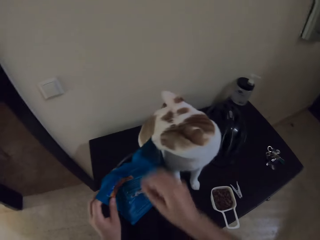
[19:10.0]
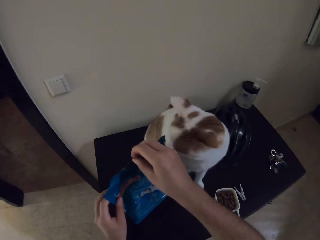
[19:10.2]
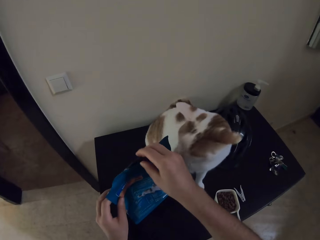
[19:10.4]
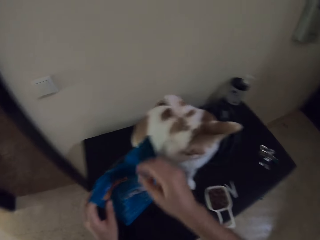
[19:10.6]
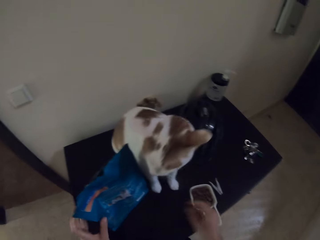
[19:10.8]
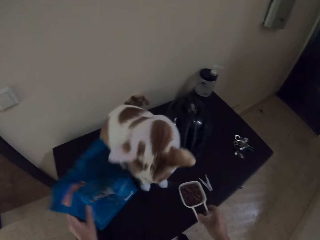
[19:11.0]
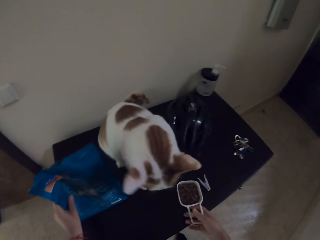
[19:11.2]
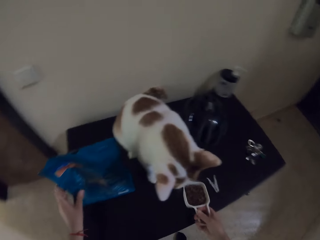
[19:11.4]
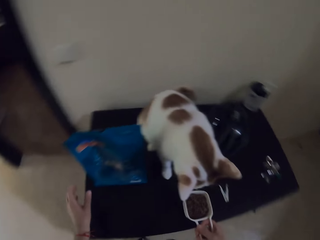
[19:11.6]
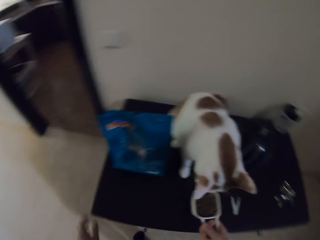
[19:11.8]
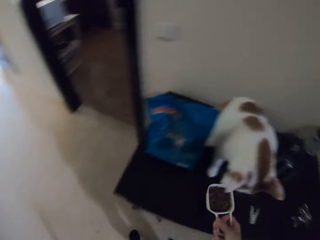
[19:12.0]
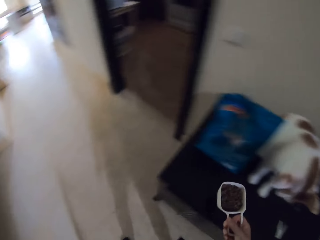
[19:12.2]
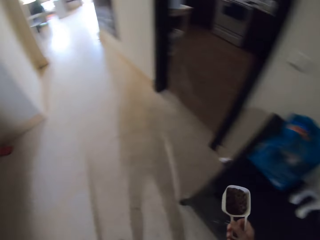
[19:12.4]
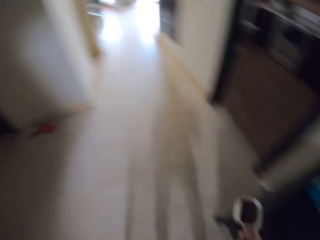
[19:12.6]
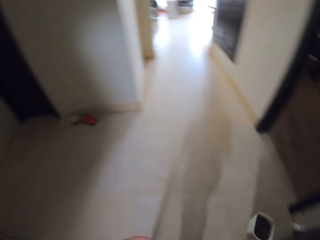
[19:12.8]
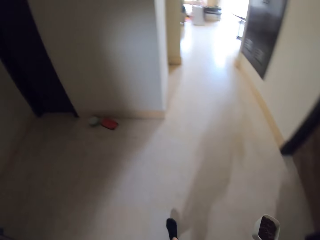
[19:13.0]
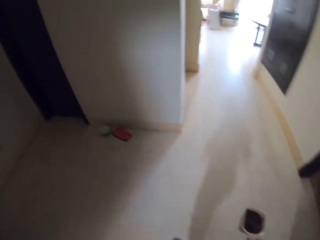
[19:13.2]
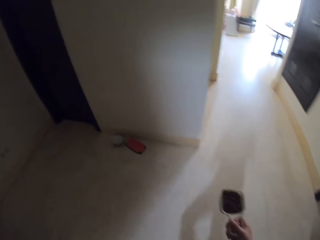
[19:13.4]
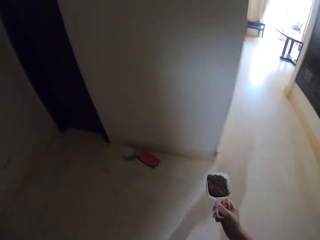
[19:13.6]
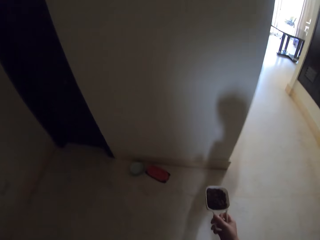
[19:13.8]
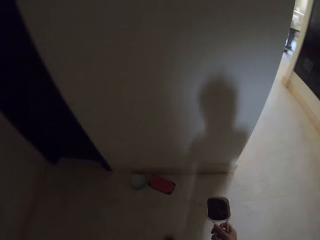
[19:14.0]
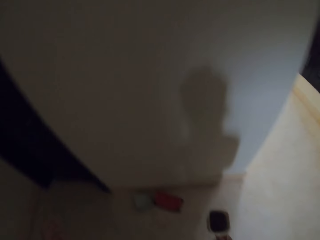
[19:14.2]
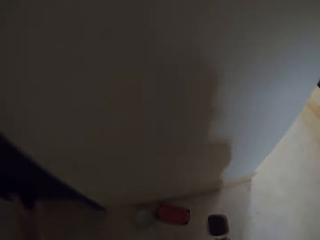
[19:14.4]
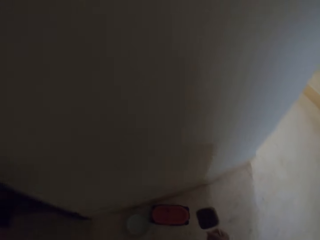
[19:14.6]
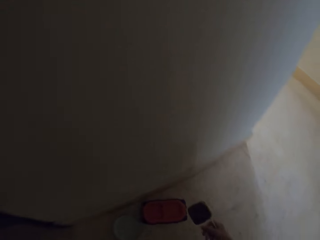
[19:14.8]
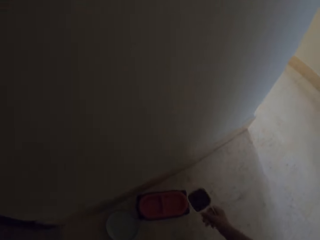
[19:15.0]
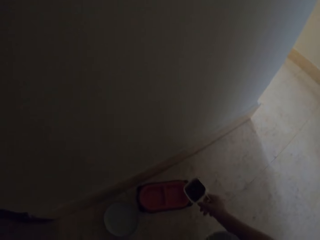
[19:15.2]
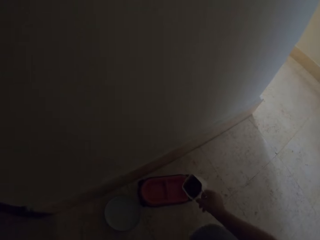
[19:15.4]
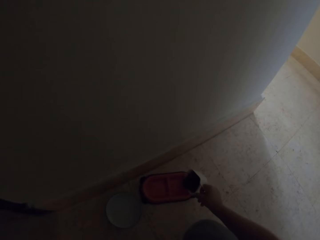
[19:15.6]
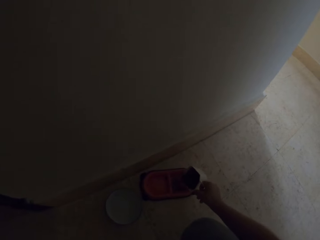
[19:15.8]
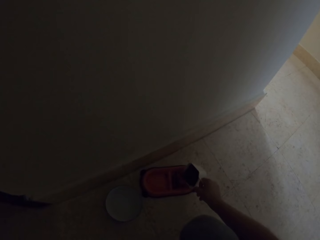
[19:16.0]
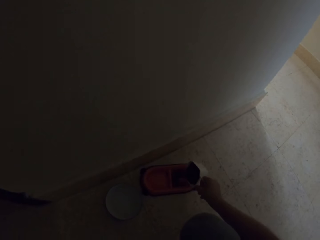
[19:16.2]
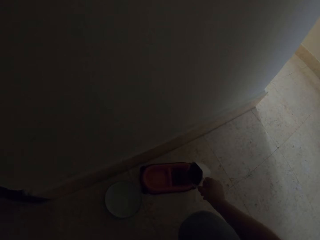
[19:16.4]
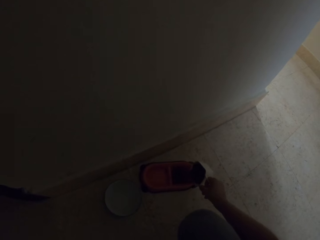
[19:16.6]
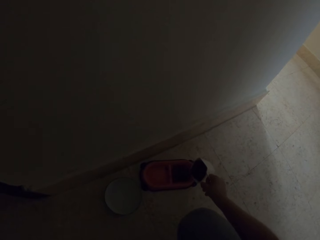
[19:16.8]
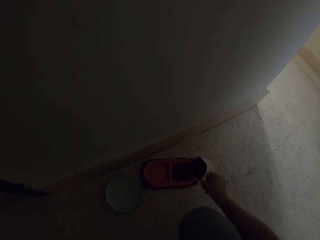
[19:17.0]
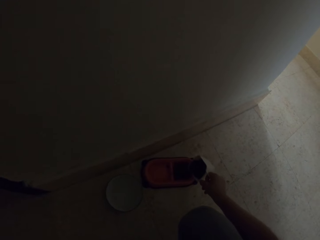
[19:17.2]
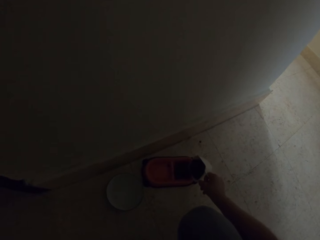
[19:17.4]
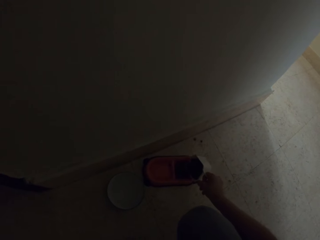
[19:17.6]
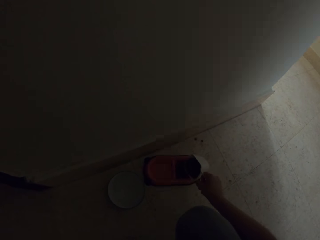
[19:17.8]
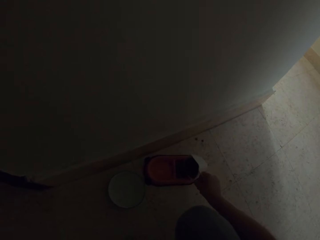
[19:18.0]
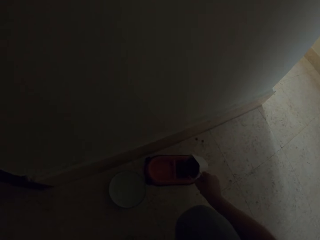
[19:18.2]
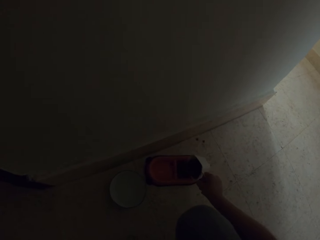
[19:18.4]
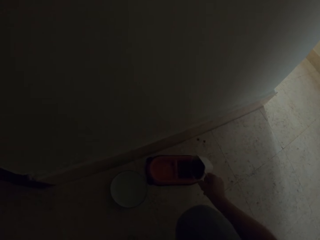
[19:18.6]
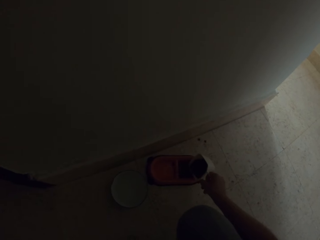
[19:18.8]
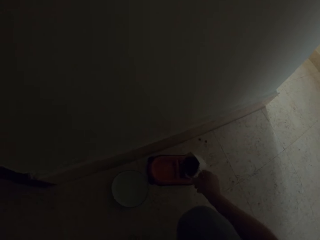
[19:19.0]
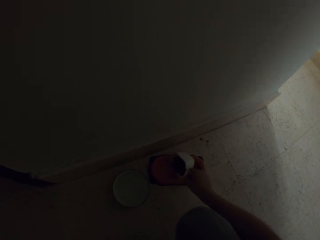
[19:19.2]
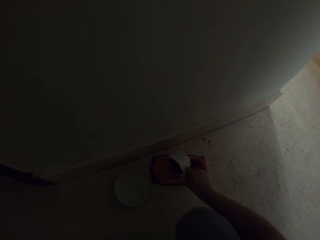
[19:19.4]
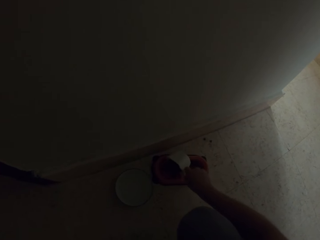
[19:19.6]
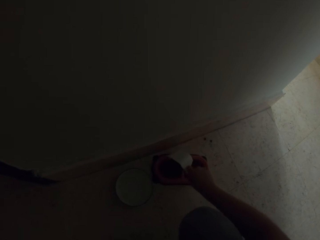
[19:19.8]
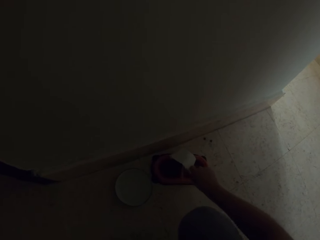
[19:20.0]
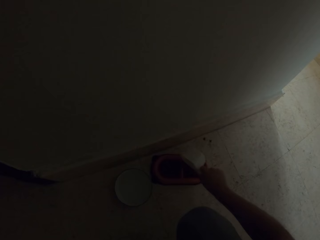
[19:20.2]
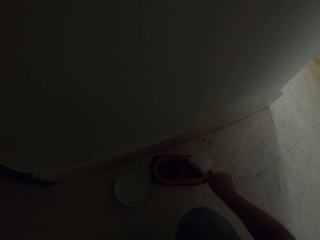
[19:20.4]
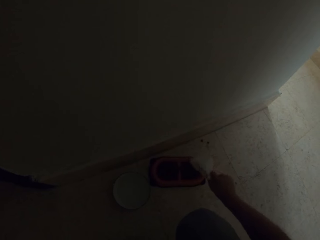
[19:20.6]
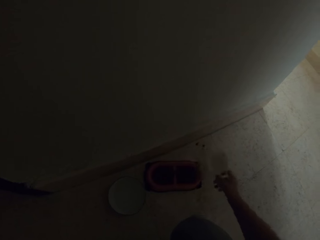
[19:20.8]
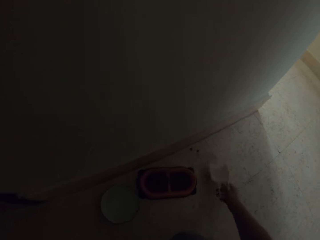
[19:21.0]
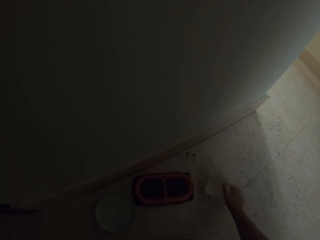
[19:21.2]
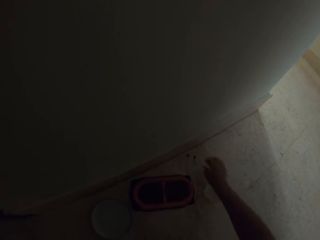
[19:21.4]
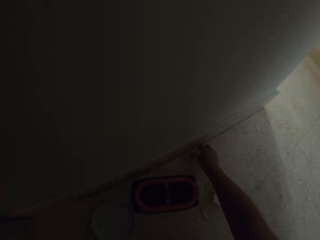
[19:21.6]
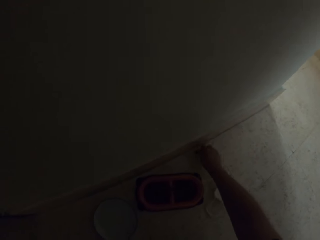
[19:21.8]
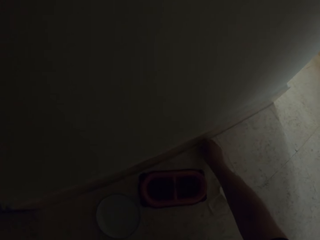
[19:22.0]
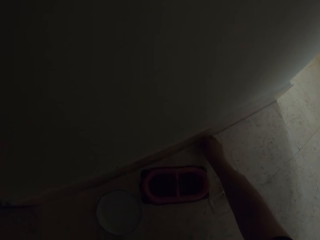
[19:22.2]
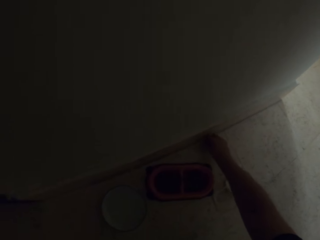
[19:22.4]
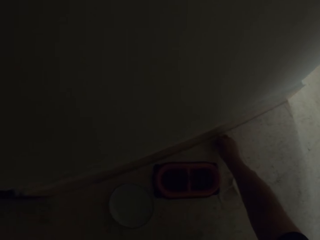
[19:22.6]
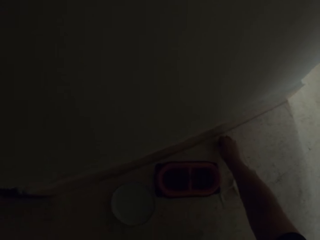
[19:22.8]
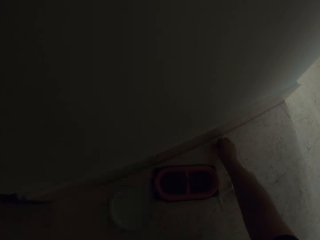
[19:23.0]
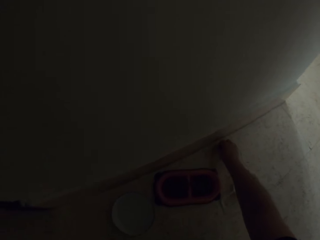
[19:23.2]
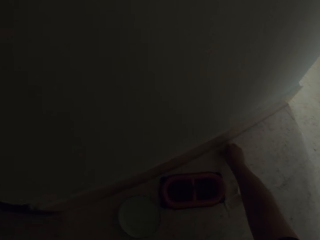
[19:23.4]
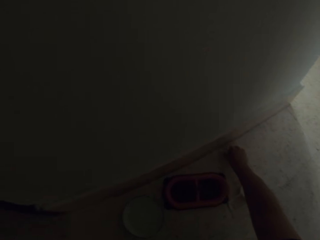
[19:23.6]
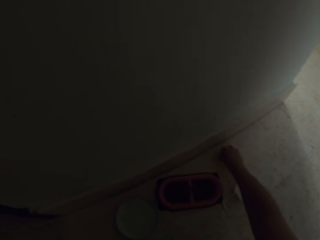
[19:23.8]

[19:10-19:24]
The camera wearer picks up a bowl of cat food. They pour cat food in a cat dish, and pour cat food in the cat dish again. They put the bowl on the floor and pick up pieces of cat food off the floor.

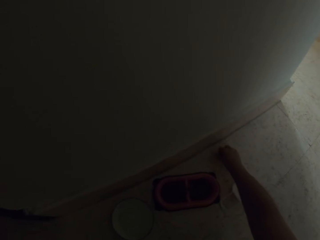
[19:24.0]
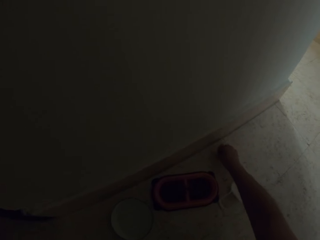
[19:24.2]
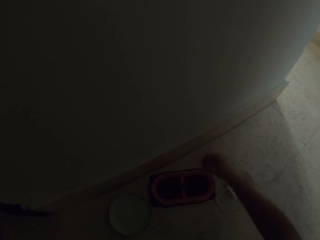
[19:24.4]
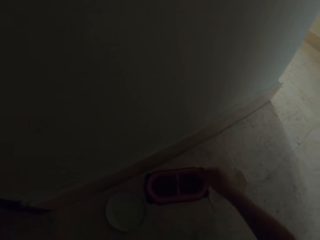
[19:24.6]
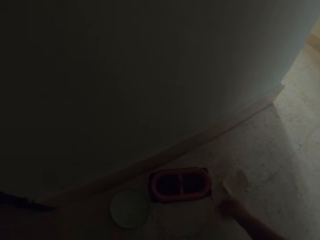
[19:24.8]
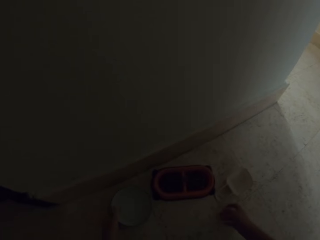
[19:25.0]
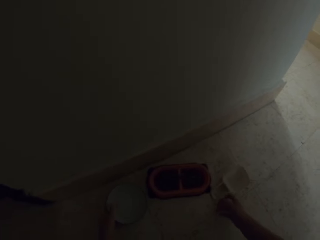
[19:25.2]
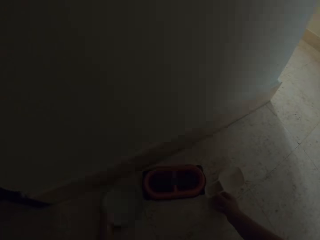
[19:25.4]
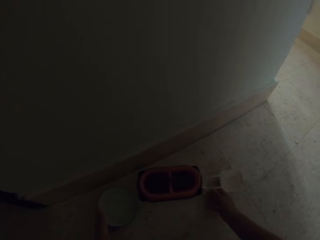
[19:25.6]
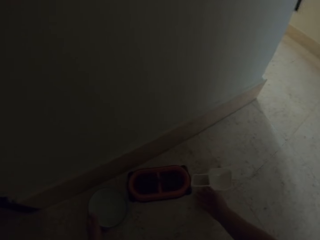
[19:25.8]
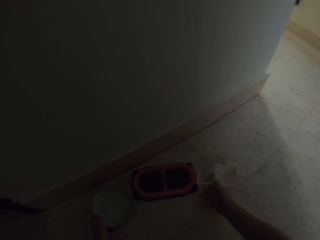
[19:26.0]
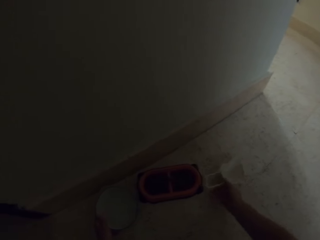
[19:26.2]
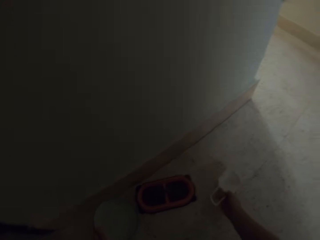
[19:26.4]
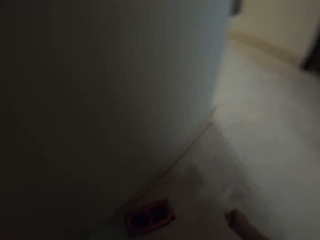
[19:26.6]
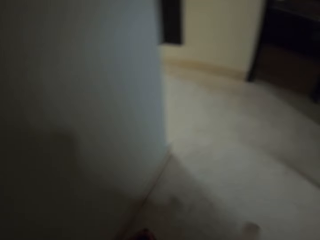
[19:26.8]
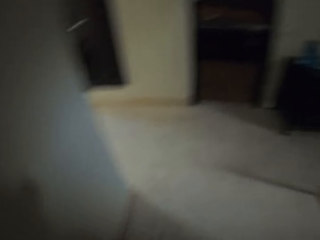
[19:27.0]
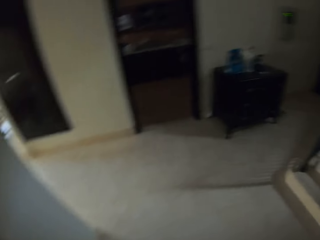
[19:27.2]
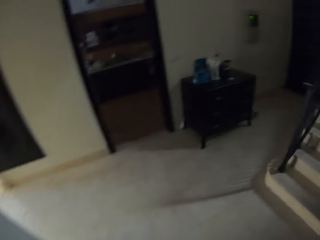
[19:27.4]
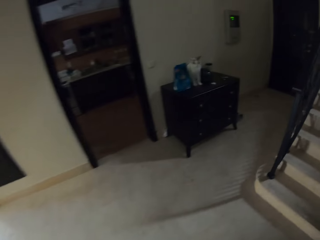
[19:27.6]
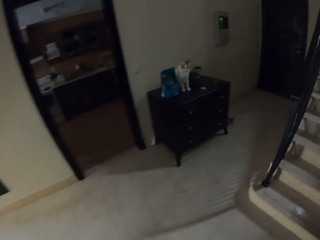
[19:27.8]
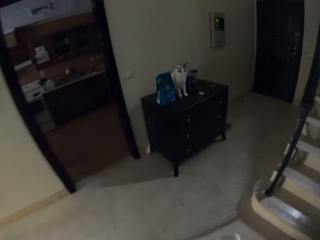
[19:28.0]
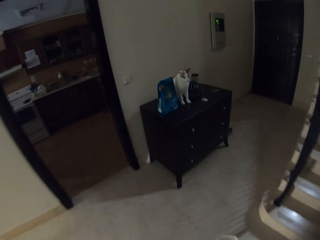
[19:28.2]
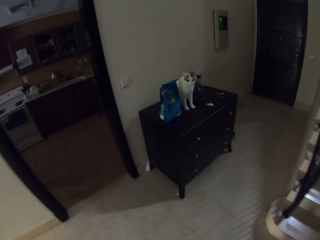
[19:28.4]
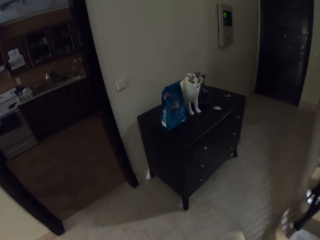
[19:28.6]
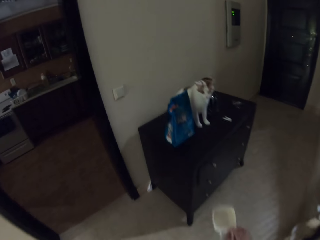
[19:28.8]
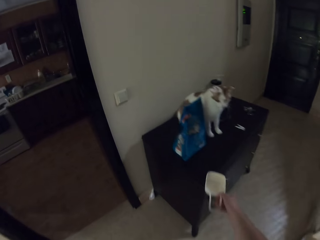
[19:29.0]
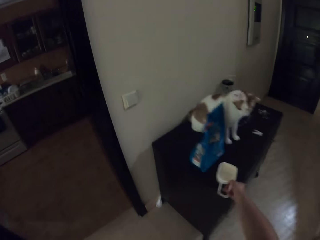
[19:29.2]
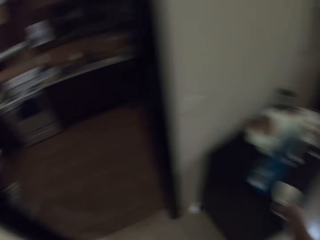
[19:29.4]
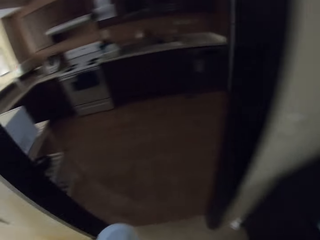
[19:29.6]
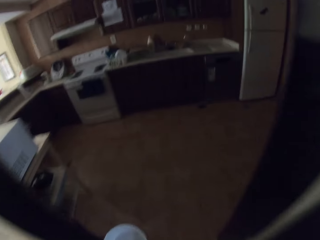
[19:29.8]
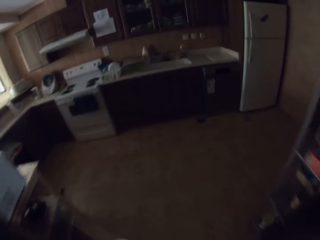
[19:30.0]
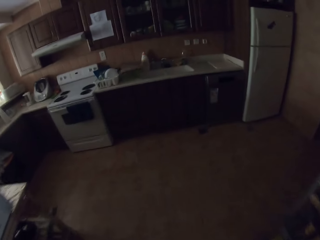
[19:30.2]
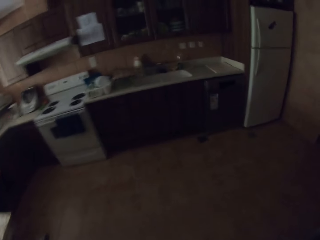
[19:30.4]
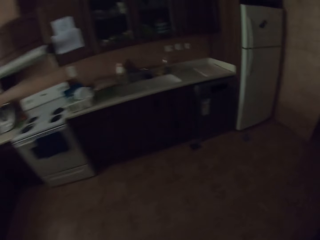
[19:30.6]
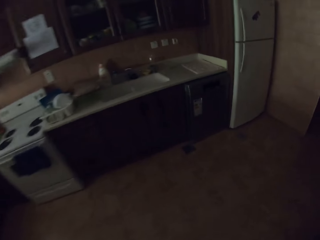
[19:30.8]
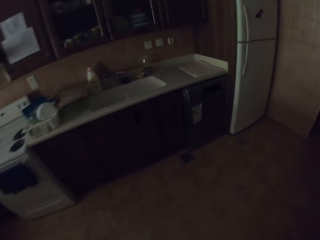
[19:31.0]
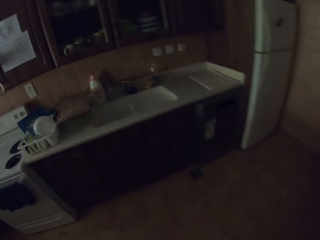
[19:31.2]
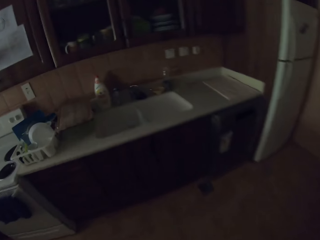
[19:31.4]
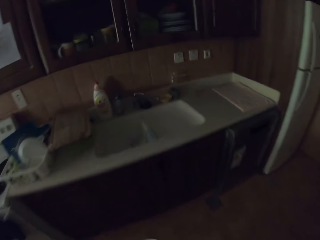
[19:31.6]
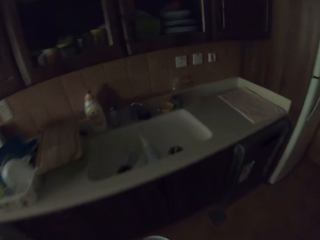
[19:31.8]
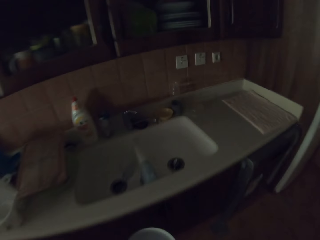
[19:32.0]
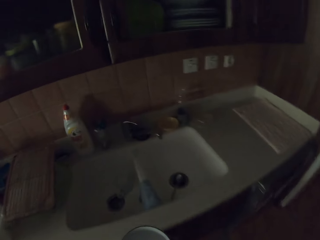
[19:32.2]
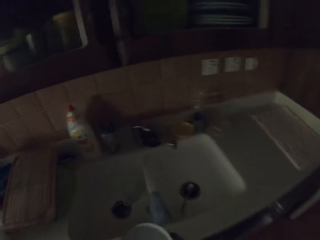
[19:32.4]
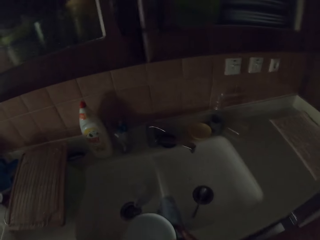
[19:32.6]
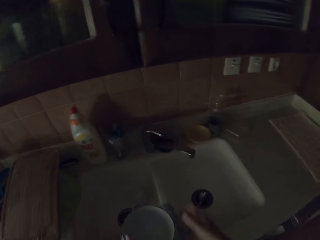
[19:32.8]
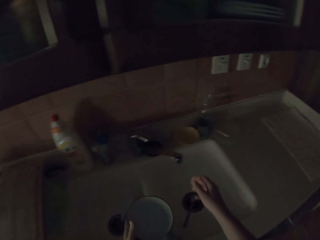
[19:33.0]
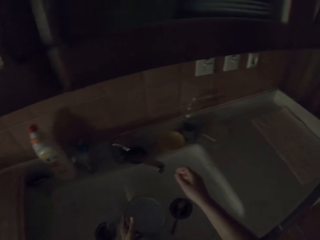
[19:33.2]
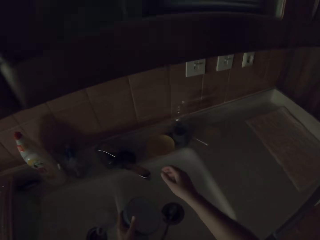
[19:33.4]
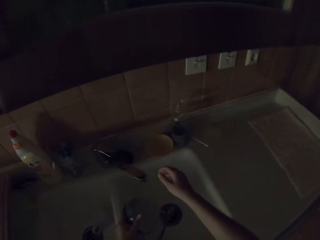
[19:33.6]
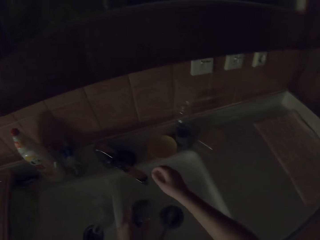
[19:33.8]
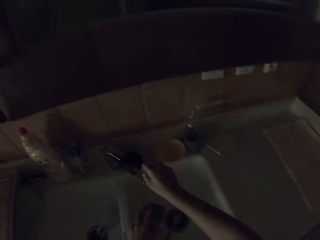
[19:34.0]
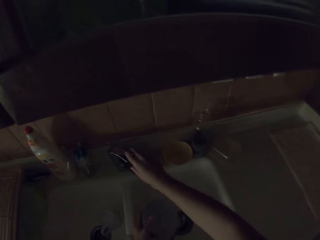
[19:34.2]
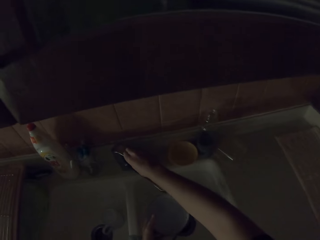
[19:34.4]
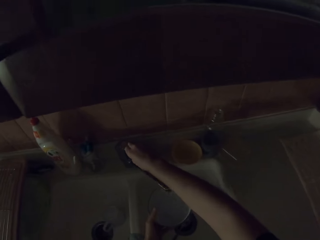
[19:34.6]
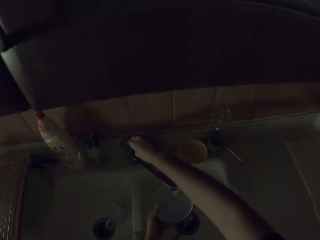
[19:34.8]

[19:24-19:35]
The camera wearer drops cat food in the cat dish. They pick up the cat's water dish and serving dish. They put the serving dish on the drawer. They walk around the kitchen. They pour water from the cat's dish into the sink.
